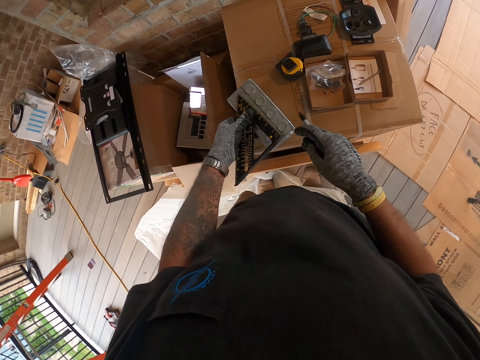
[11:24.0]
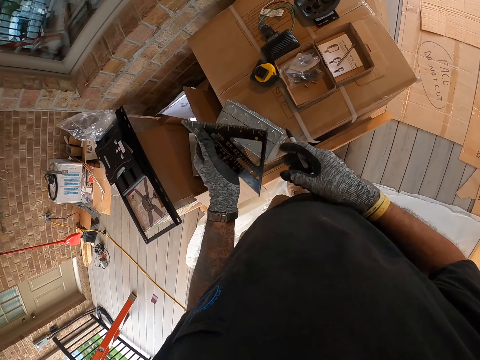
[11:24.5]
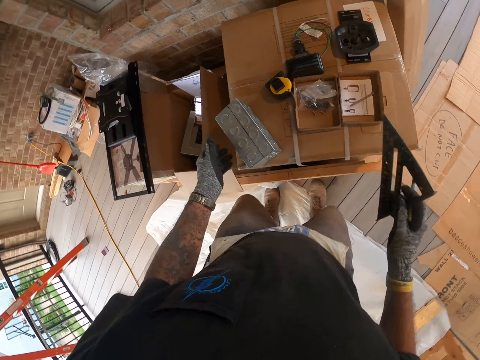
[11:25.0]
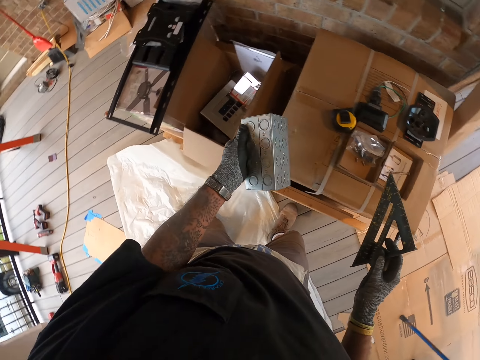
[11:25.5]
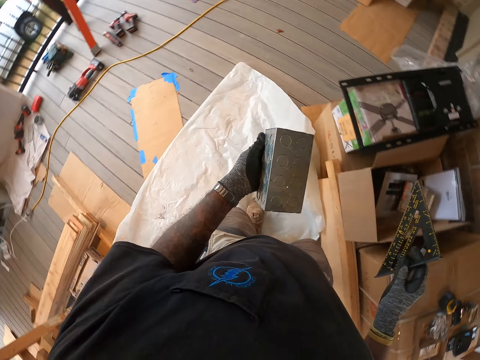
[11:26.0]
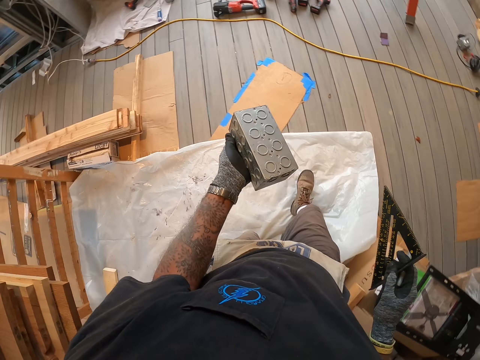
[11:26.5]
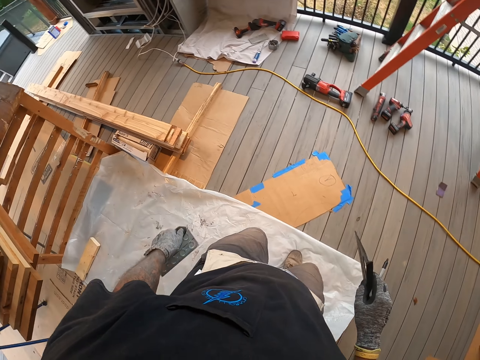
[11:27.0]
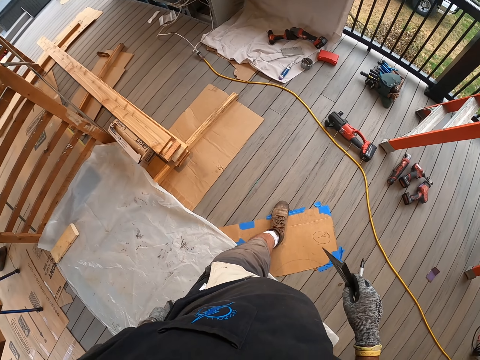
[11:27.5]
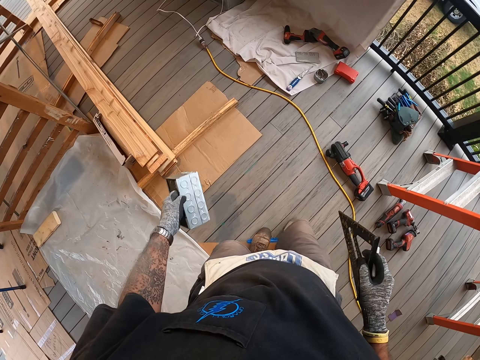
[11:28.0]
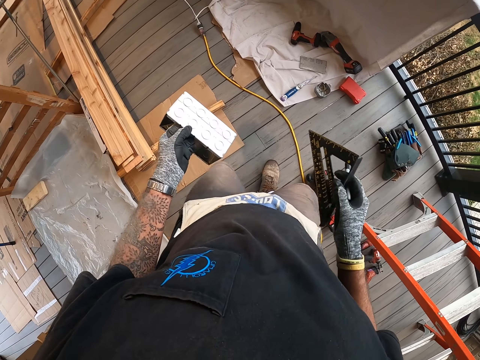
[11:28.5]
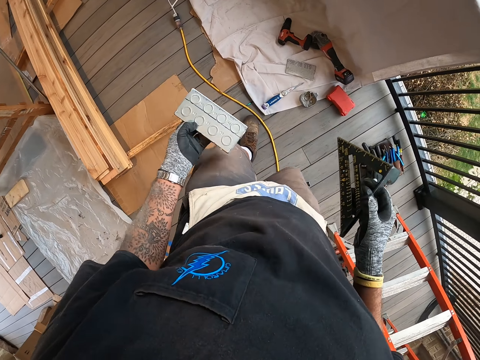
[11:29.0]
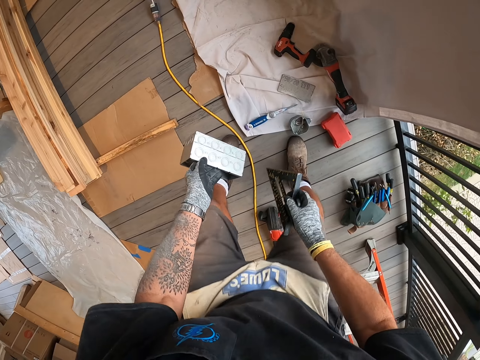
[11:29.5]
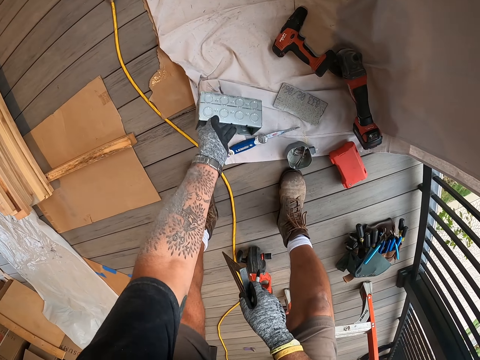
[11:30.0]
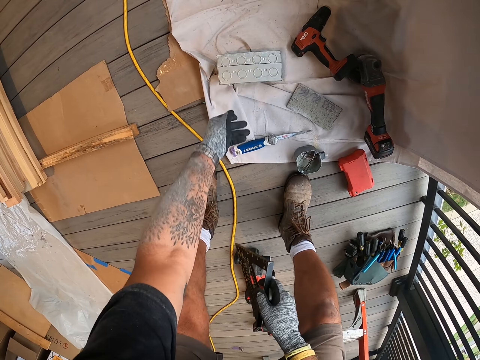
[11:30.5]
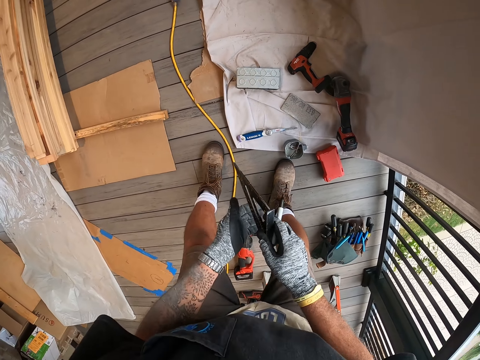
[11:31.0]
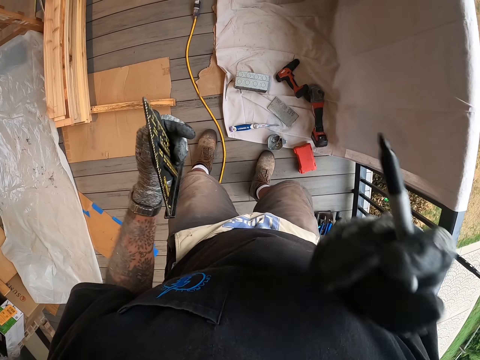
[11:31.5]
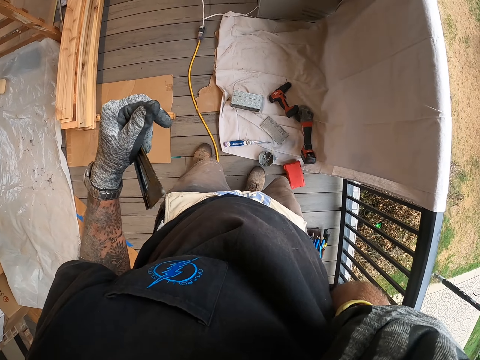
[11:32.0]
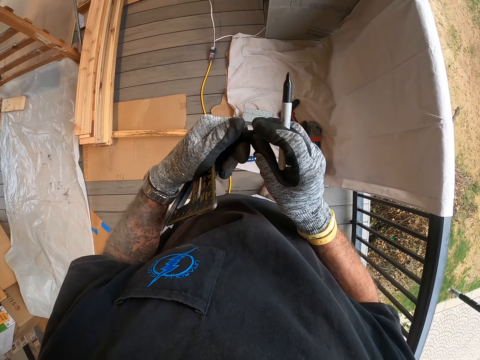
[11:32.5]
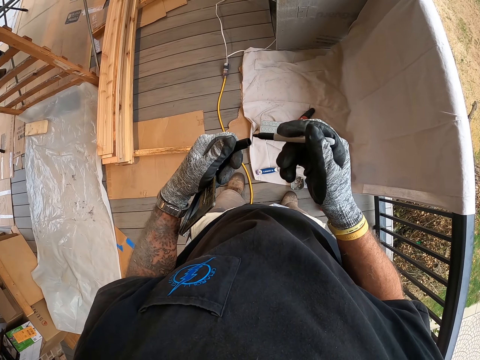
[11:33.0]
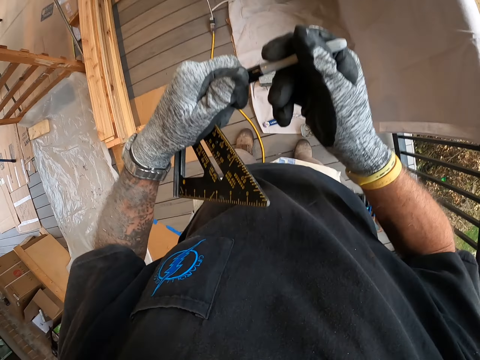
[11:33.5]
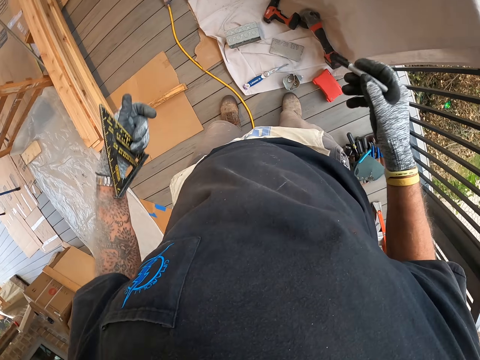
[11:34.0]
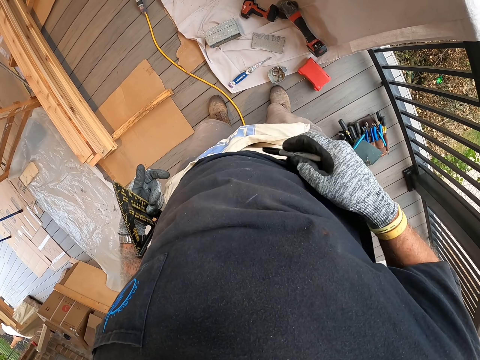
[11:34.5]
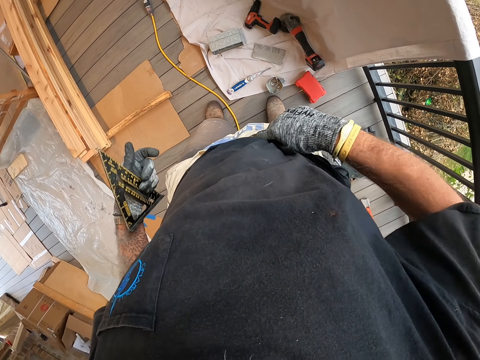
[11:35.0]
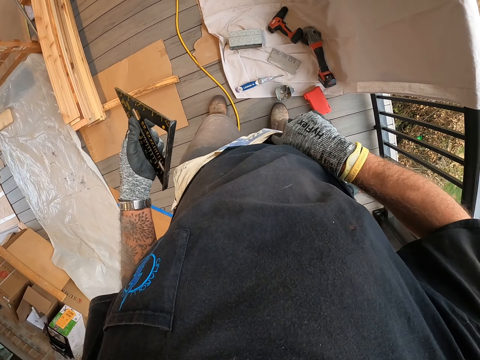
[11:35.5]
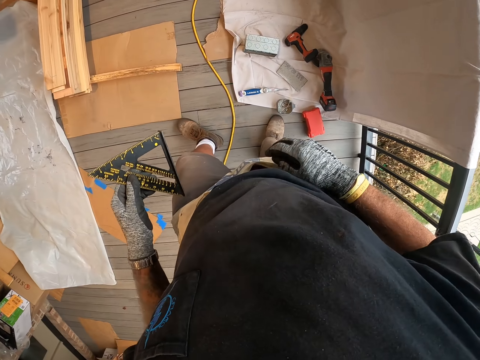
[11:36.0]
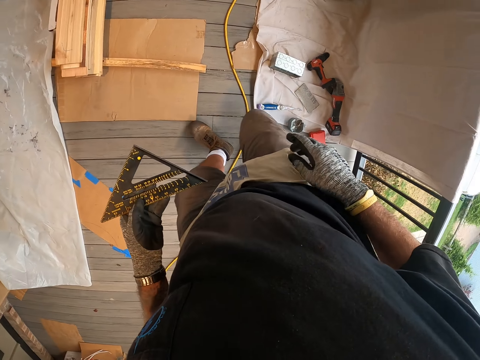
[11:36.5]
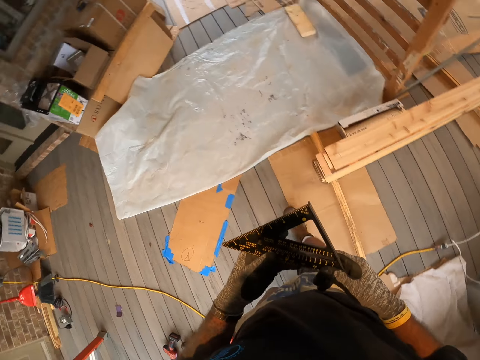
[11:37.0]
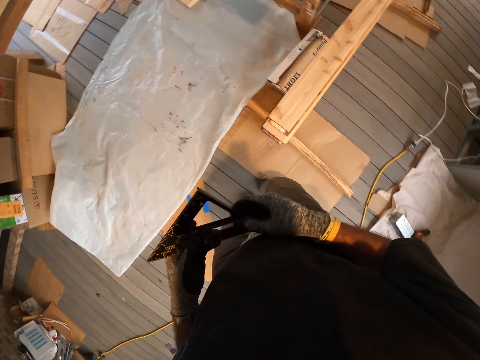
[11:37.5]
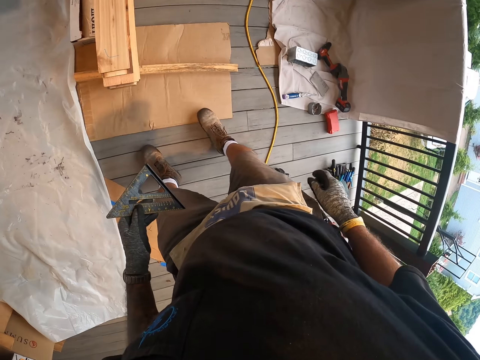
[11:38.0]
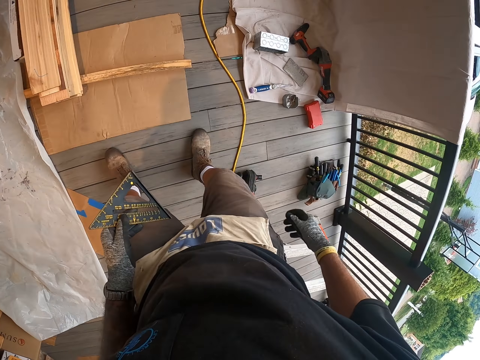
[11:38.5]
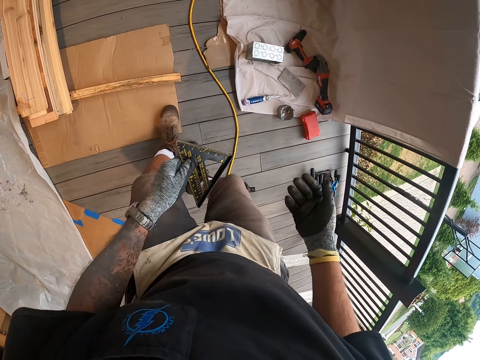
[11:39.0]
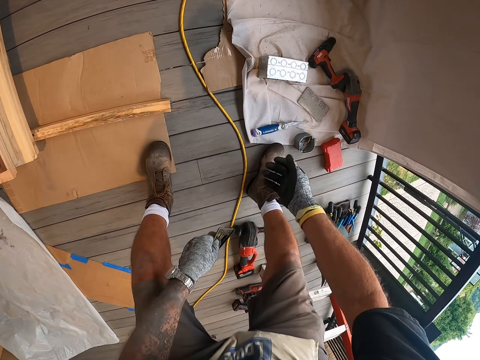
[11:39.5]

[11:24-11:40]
The camera wearer passes the ruler to the right hand. He walks at the porch. He picks something. He places the metal block on the floor or the cloth. He holds the ruler with his left hand. He picks the pen cap from his mouth. He holds the pen with his right hand. He covers the pen. He does something. He puts the pen in the pocket. He moves around the porch. He holds the ruler with both hands. He turns right.

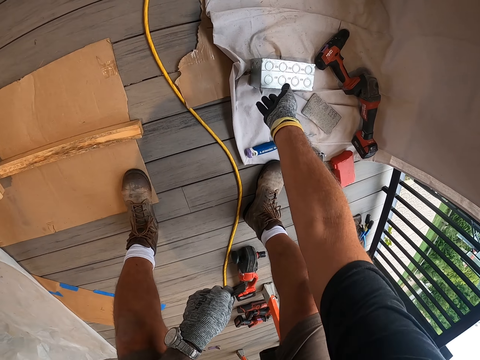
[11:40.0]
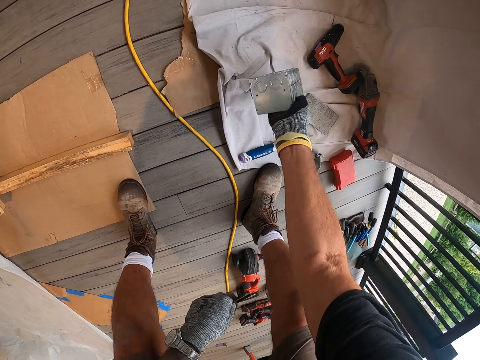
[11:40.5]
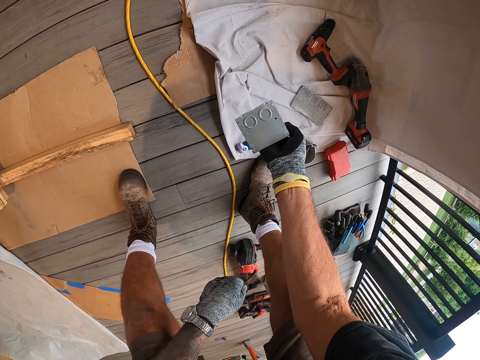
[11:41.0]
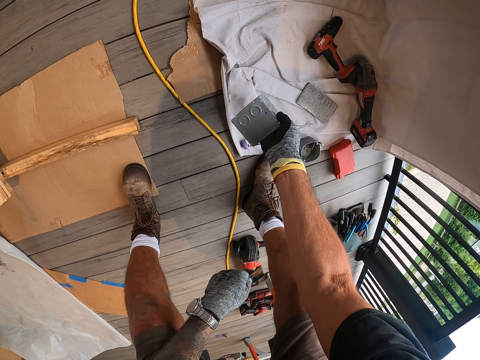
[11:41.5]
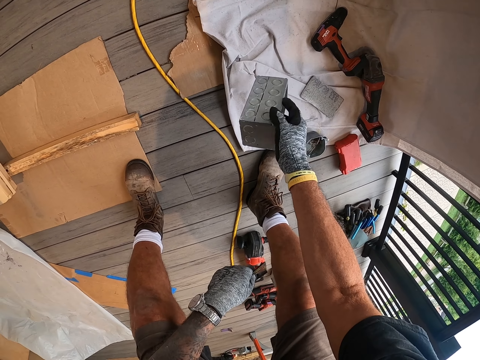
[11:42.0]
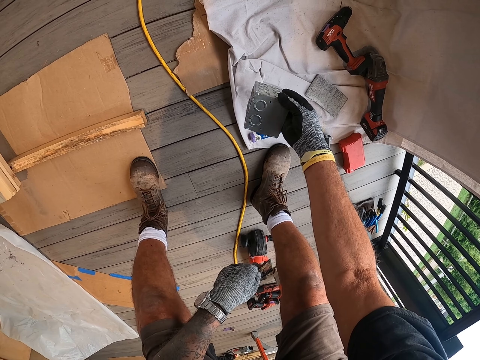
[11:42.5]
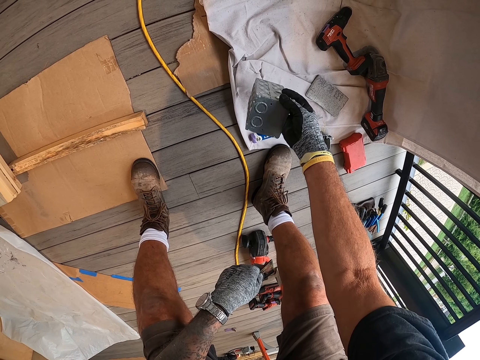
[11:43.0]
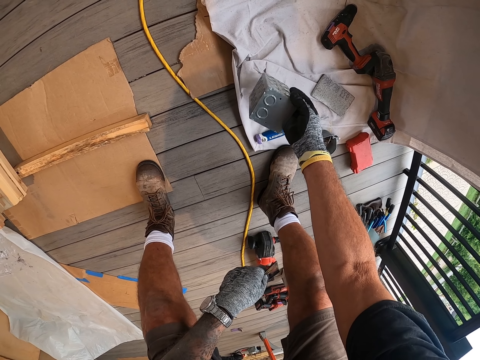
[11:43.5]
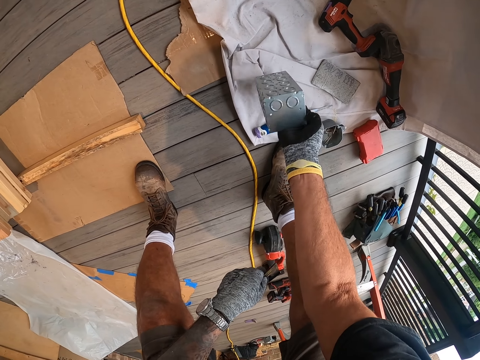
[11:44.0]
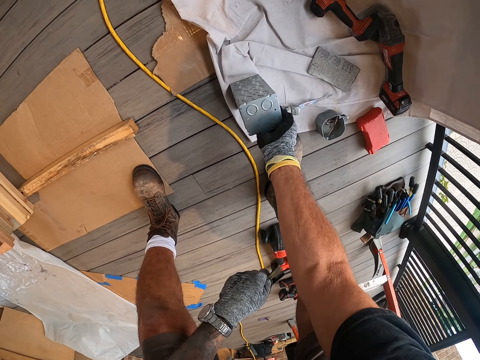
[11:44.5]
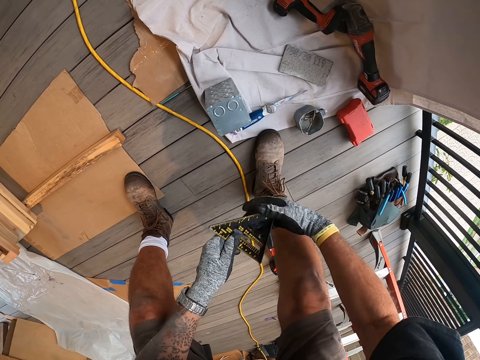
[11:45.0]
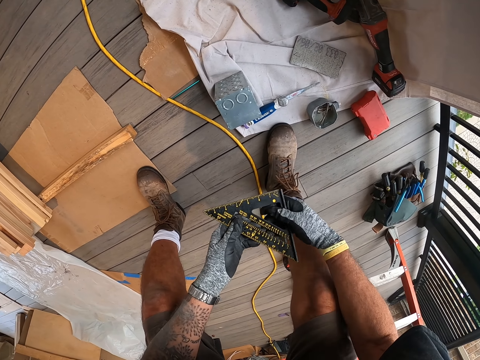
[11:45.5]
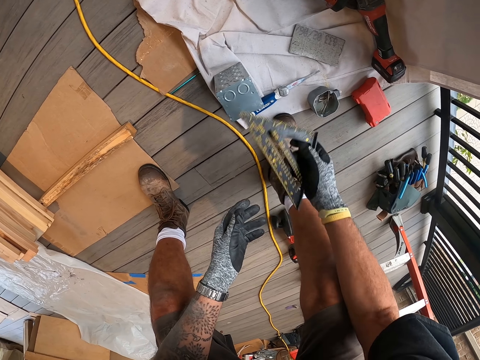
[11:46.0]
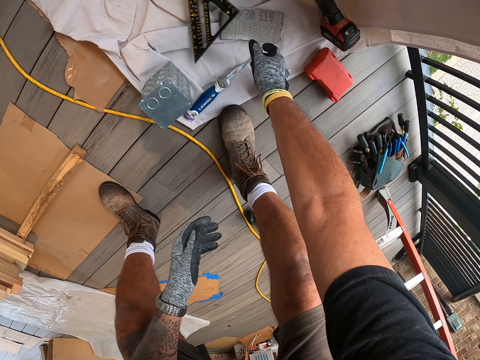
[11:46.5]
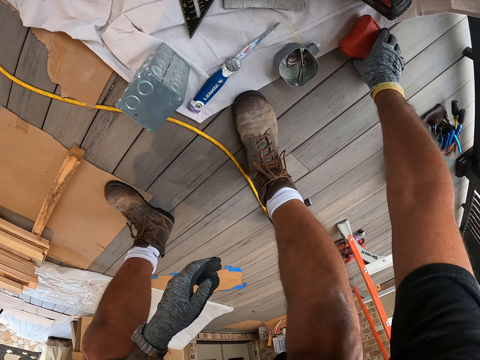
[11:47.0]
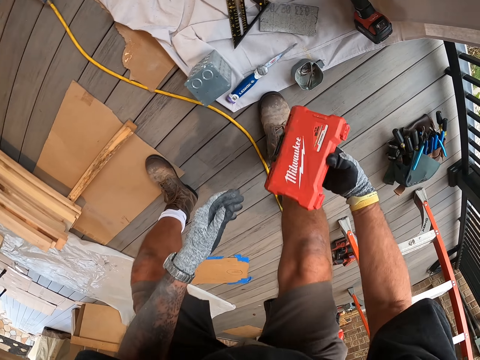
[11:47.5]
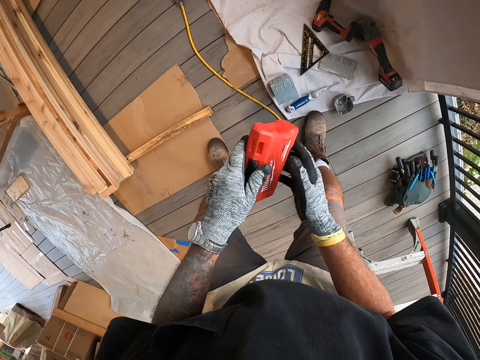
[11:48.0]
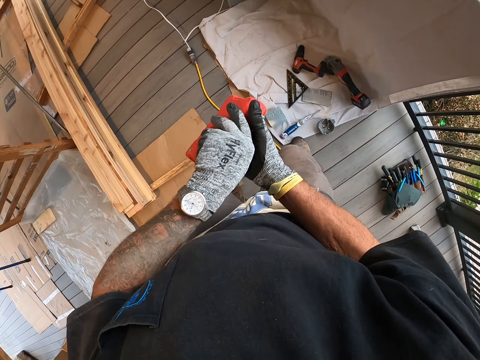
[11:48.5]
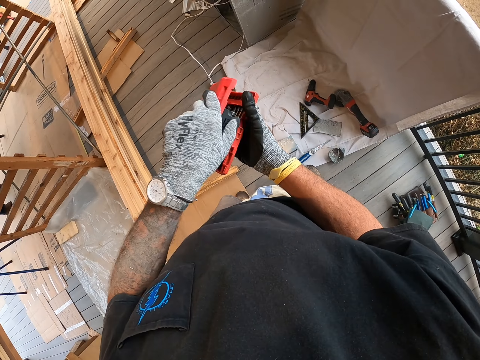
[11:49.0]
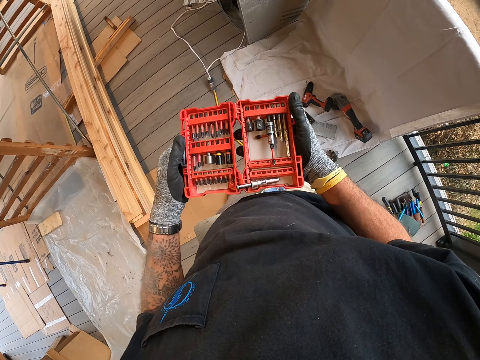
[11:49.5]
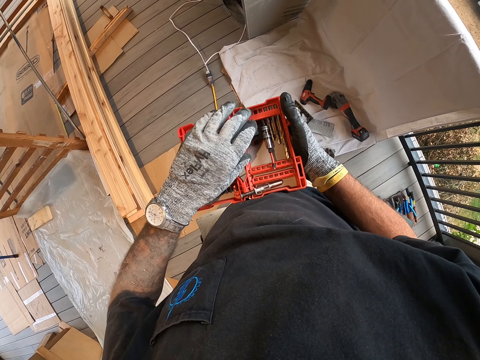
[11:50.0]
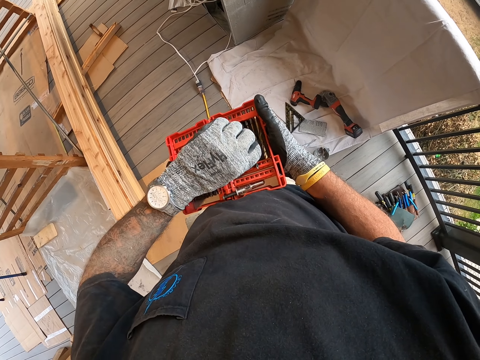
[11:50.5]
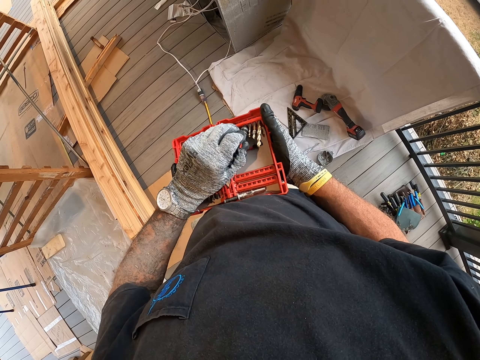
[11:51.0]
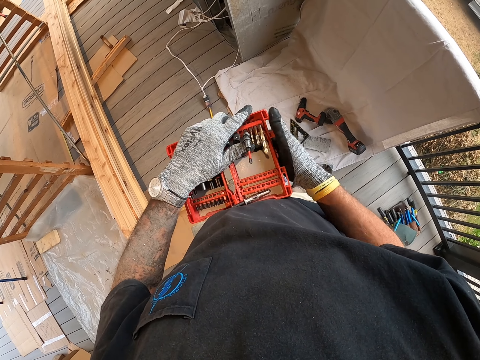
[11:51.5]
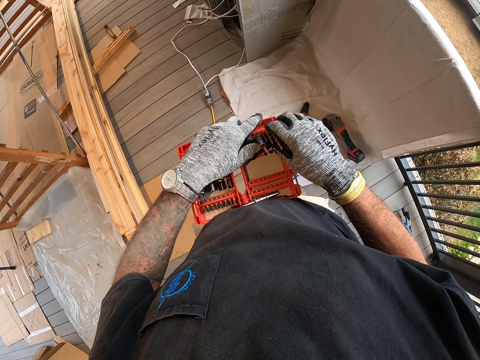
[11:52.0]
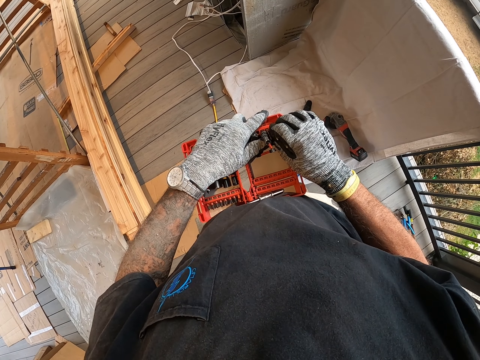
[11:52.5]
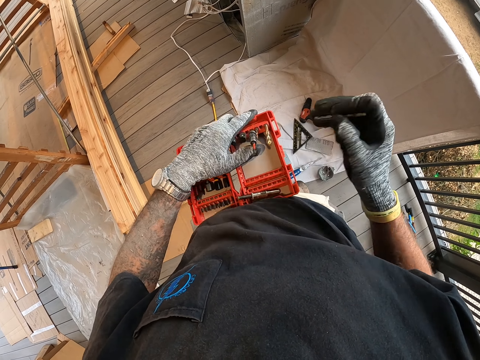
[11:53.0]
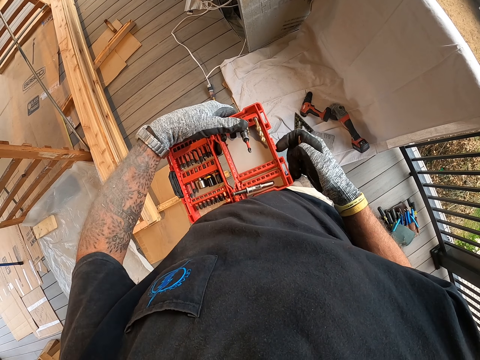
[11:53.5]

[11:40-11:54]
The camera wearer picks the metal block or a box of something. They look at the metal block. They hold the box. They place the metal block on the floor. They place the triangular ruler on the floor. They pick the toolbox. They open the tool box. They grab the drill bit.
